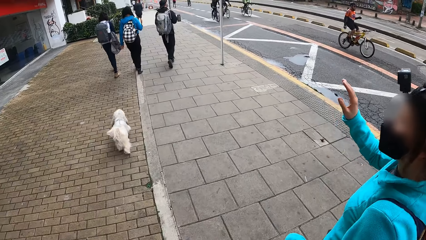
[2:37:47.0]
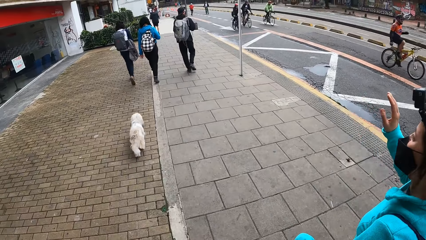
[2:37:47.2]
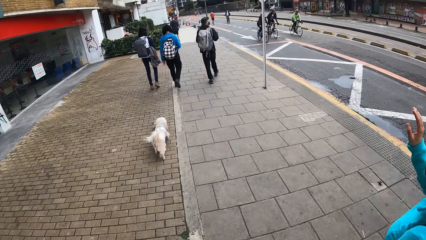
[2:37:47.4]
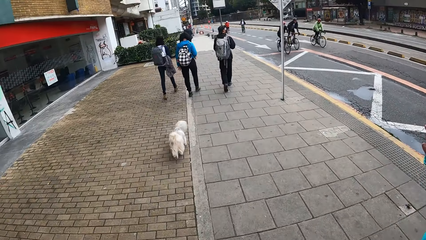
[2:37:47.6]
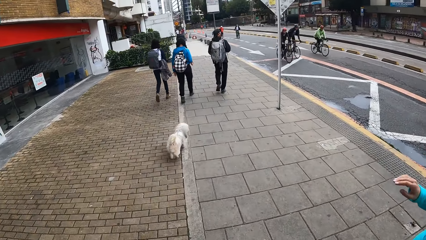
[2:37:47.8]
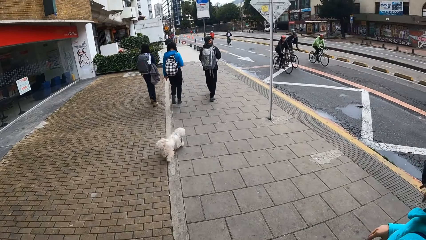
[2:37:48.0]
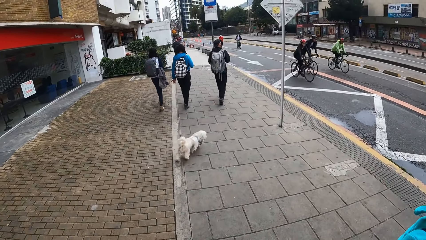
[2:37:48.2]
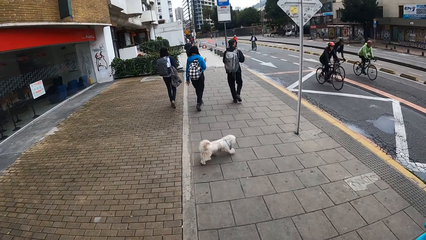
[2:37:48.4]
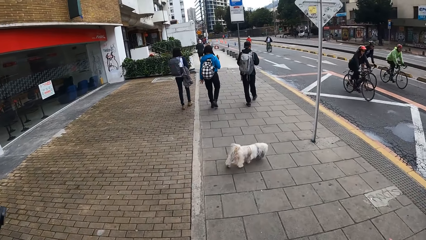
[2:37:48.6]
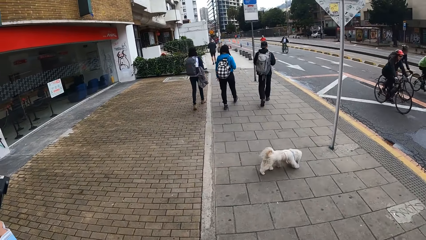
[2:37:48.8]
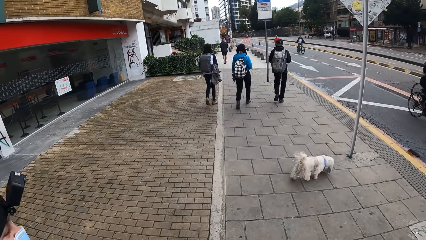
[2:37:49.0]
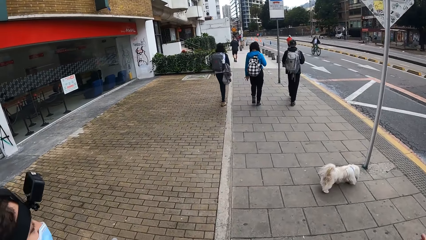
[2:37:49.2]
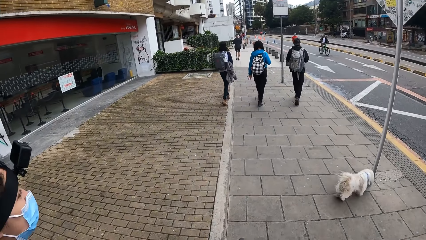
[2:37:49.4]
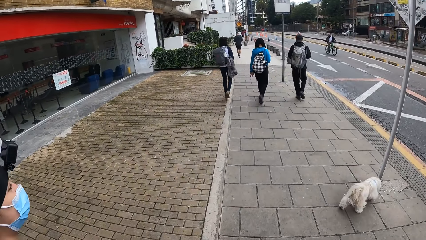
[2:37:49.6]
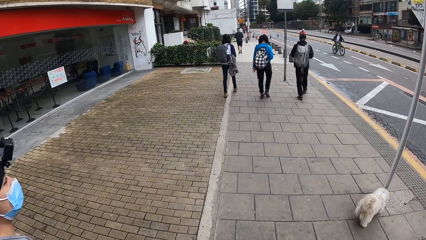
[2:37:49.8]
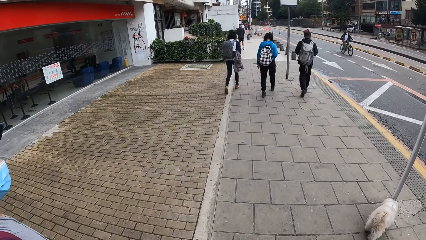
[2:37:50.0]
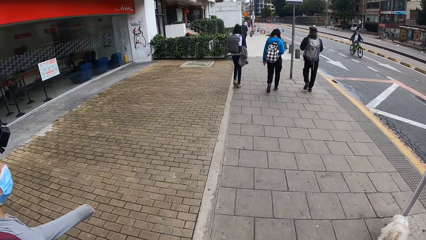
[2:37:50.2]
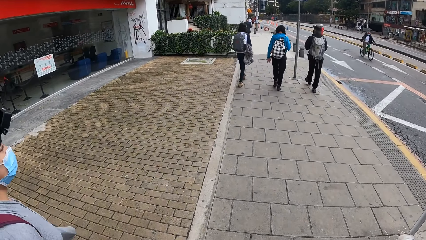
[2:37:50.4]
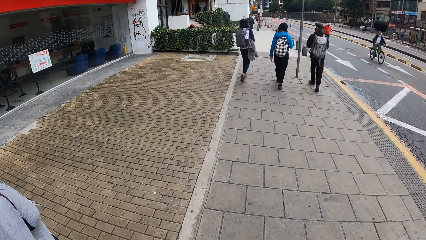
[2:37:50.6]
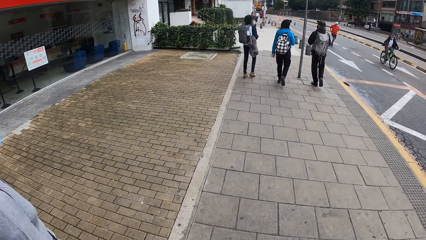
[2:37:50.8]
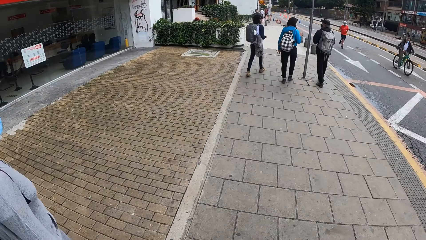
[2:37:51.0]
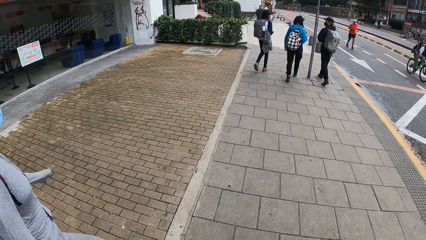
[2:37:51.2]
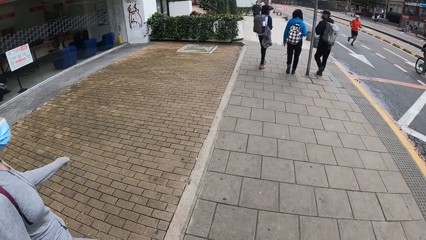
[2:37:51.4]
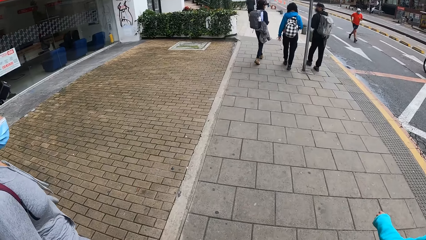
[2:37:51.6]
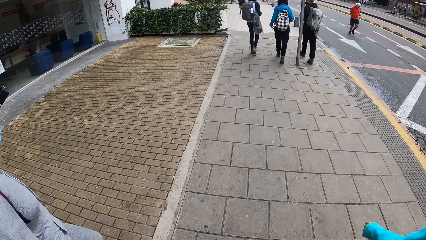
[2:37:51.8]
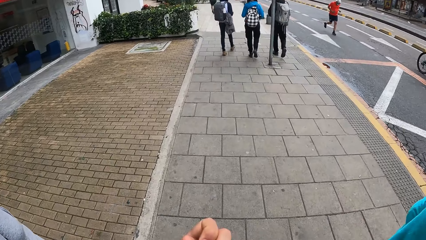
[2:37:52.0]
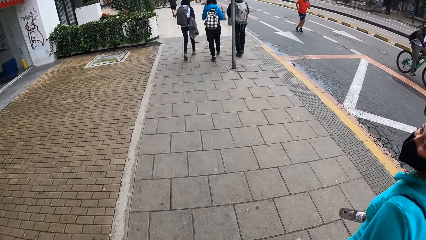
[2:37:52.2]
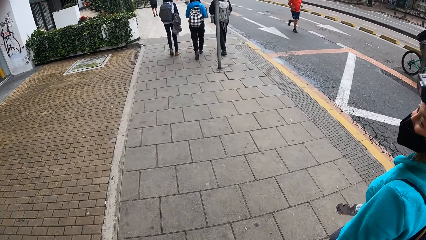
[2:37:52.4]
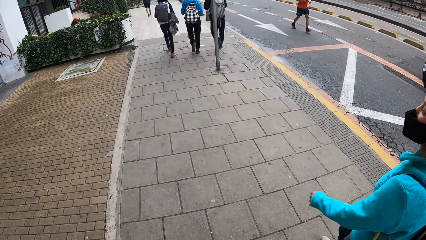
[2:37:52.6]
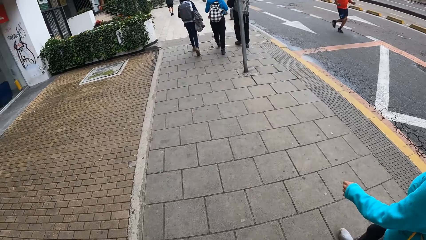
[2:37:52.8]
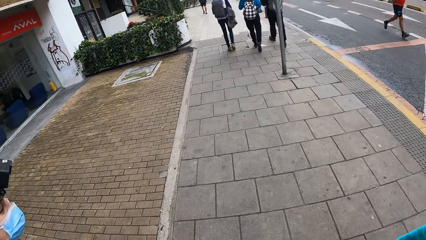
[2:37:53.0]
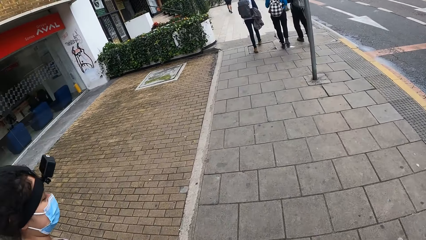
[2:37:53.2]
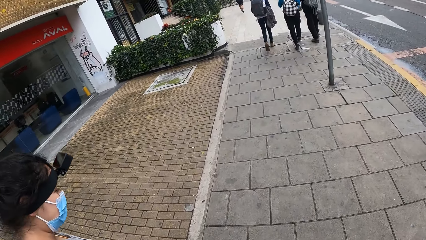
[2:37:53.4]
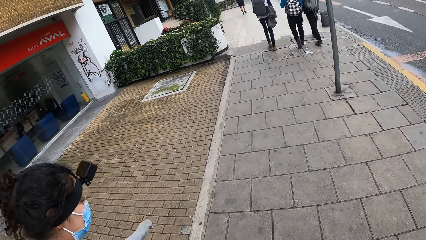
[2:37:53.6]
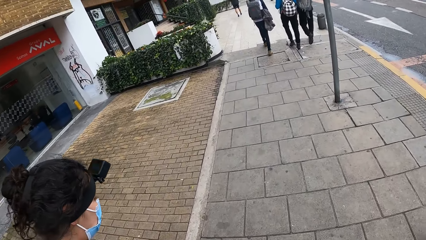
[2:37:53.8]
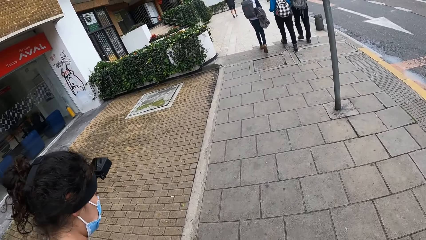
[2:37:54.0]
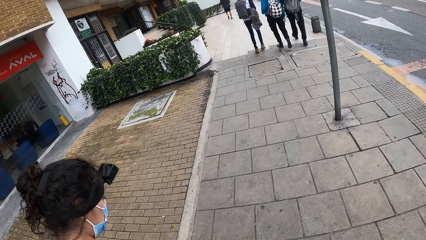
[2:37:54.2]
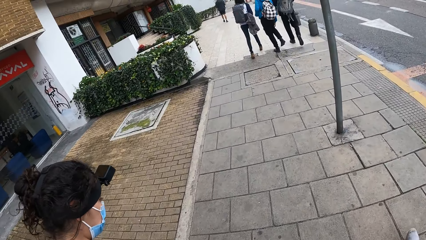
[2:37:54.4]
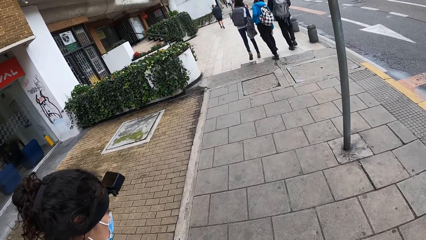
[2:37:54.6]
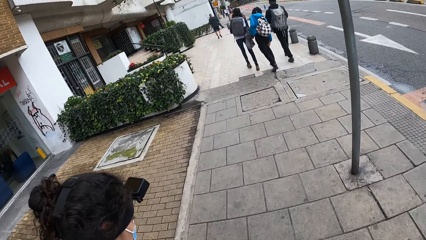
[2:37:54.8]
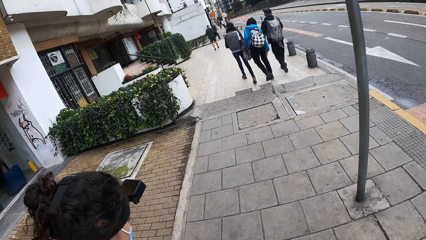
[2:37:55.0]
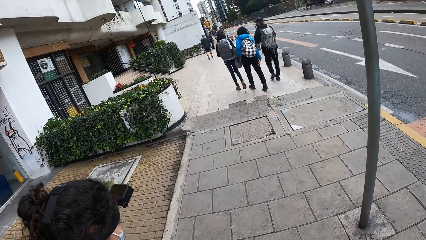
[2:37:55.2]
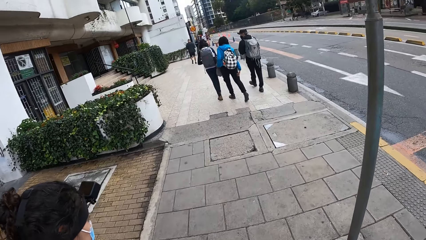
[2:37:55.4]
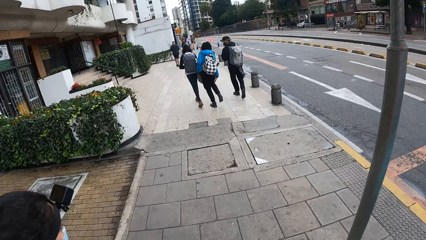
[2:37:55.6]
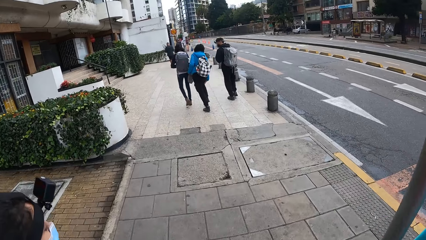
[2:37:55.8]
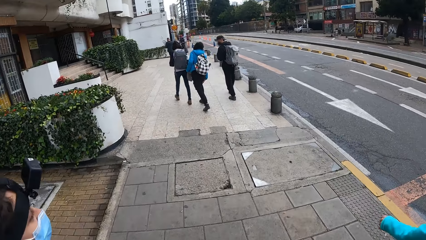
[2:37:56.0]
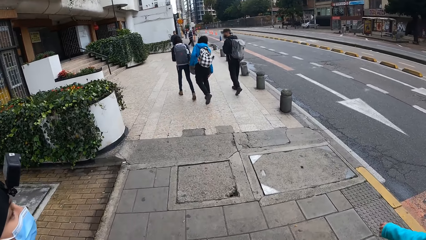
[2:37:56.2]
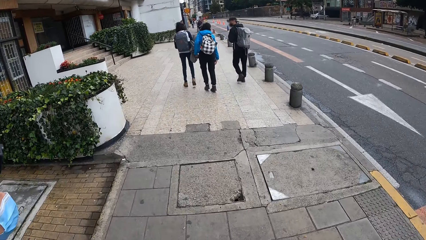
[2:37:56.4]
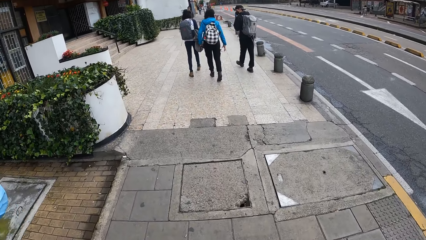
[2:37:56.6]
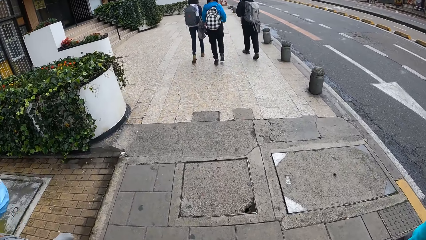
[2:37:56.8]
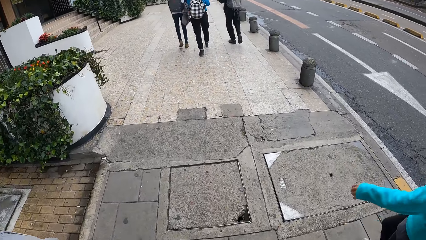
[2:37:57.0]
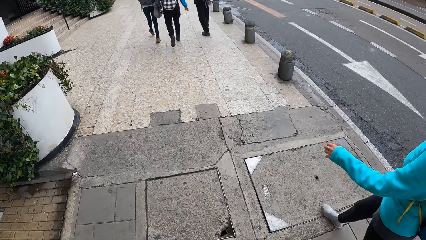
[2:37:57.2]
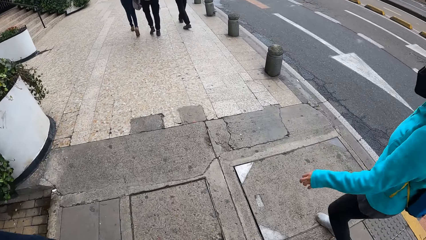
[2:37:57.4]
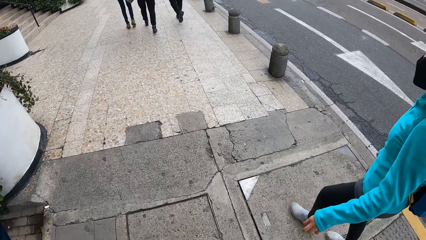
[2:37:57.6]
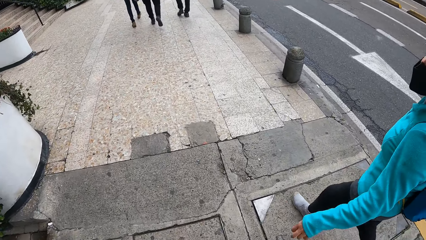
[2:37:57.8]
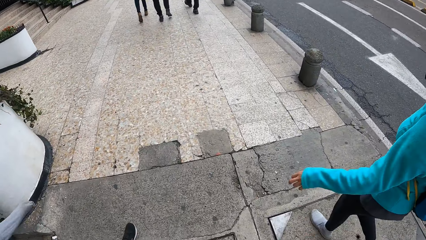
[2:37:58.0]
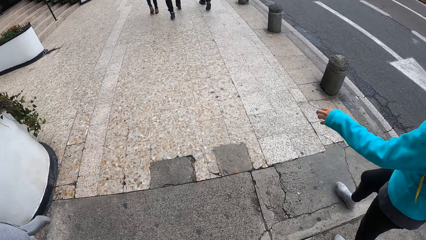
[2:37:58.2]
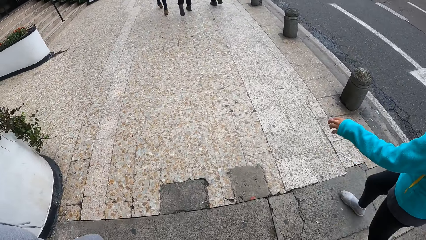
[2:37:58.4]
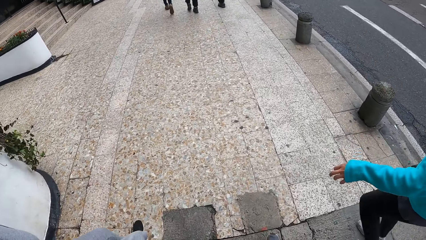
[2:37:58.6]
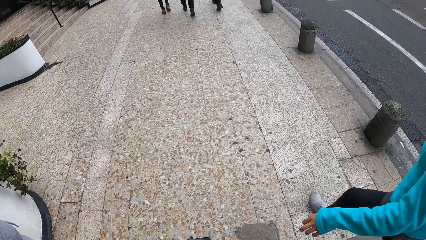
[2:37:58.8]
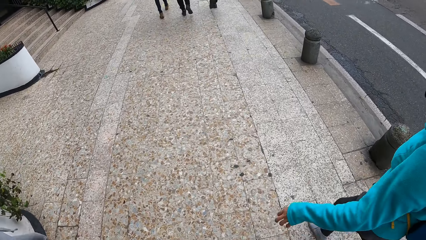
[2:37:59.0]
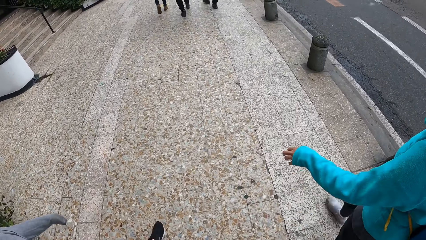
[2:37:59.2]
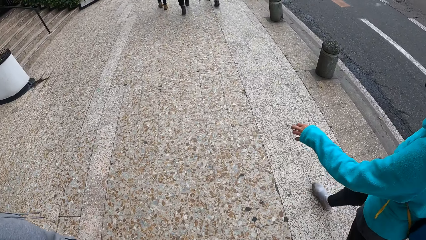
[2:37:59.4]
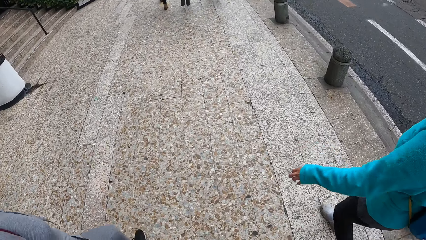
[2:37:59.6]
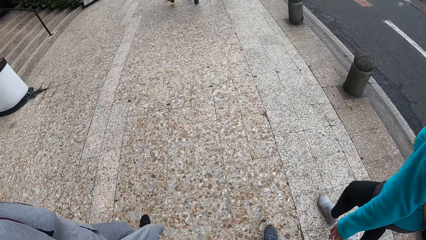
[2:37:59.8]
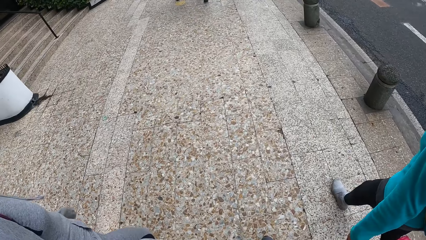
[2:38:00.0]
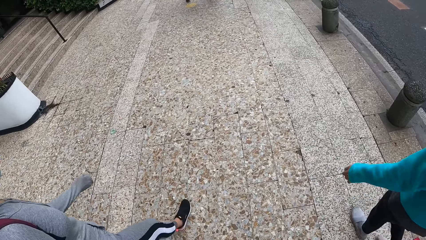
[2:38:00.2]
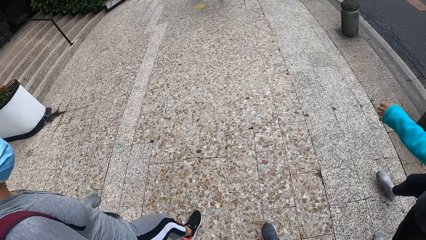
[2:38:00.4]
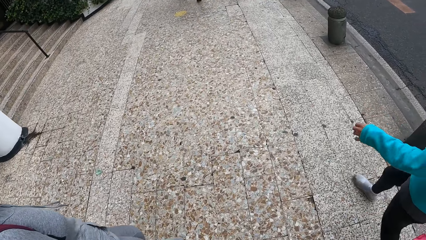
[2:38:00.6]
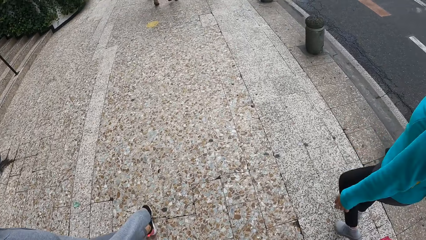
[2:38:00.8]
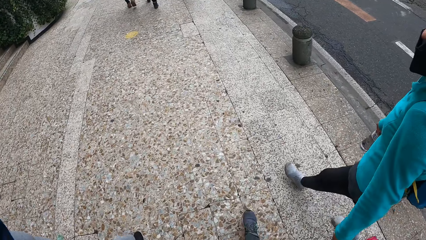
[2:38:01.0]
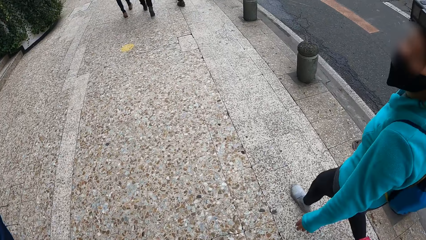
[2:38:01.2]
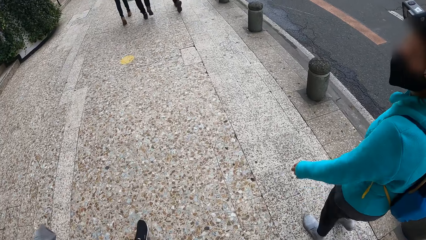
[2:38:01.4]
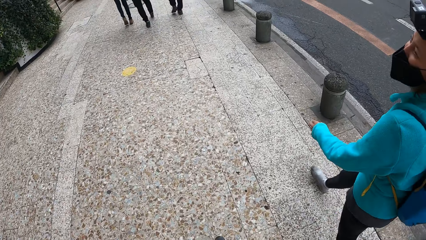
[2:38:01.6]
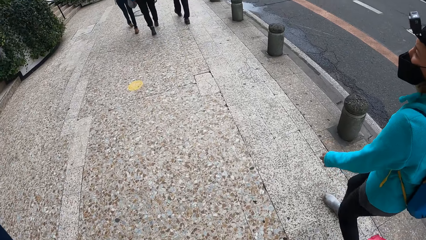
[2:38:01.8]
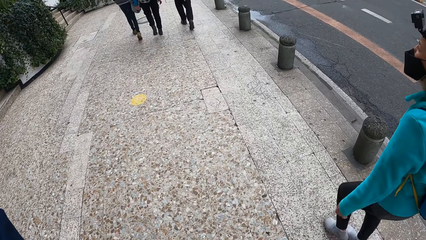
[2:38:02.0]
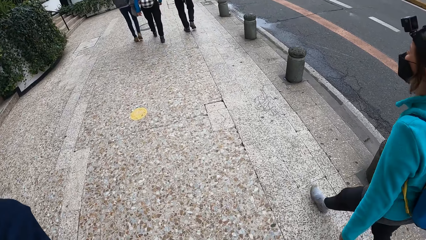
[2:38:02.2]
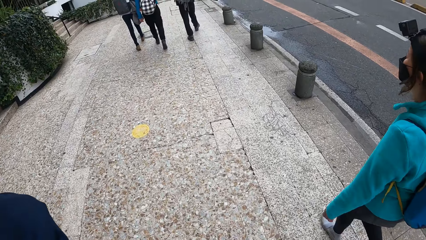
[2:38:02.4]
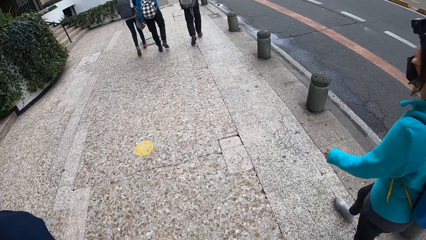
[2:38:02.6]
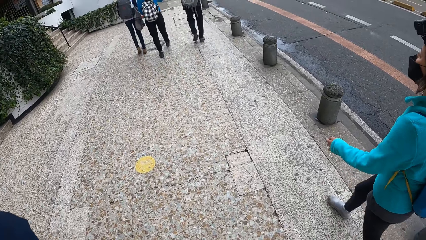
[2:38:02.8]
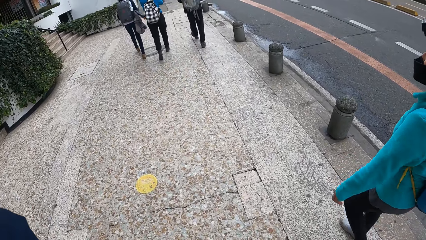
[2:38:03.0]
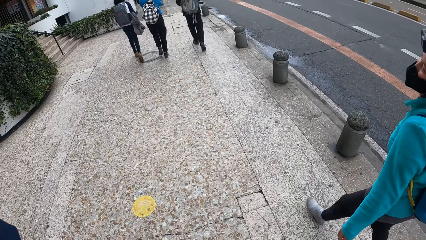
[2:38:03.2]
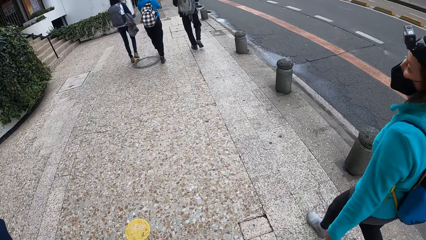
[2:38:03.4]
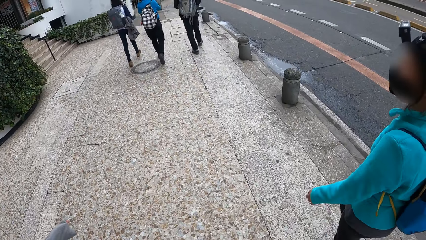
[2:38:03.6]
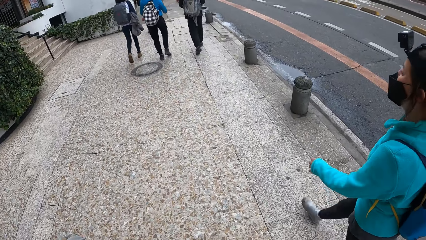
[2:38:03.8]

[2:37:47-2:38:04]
A lady lifts a hand. Another lady scratches her leg.
